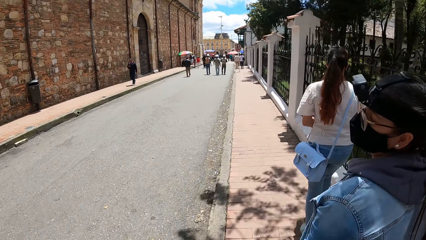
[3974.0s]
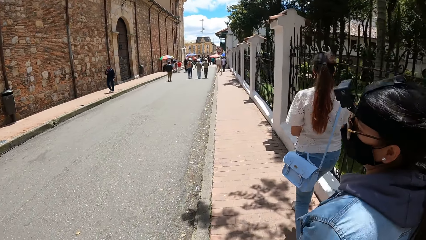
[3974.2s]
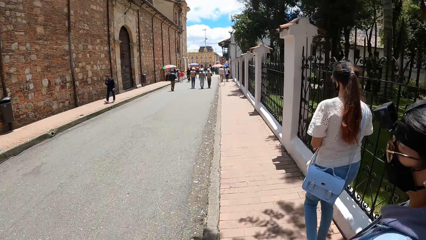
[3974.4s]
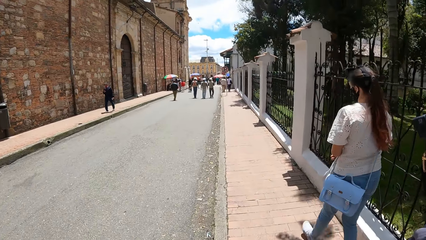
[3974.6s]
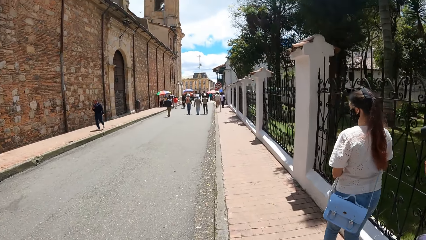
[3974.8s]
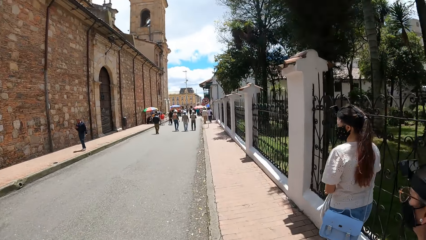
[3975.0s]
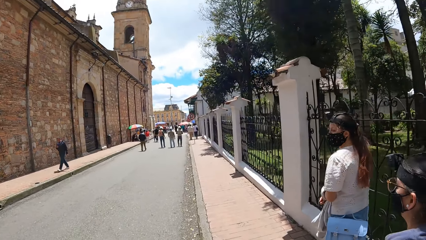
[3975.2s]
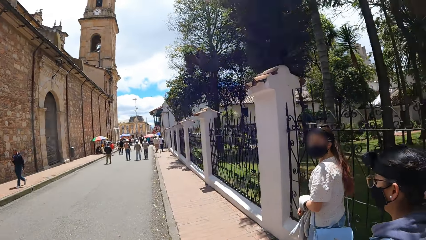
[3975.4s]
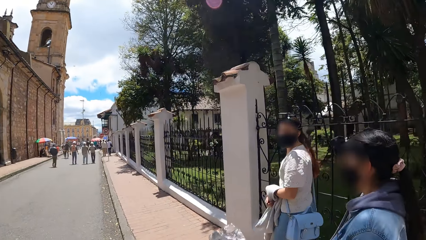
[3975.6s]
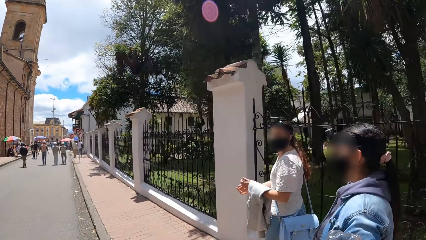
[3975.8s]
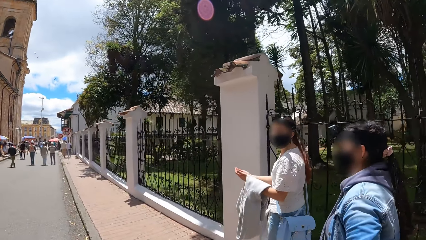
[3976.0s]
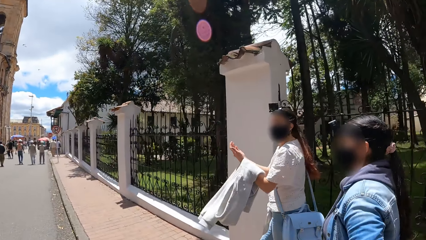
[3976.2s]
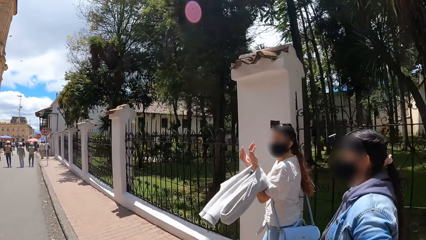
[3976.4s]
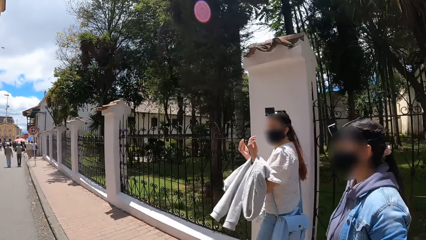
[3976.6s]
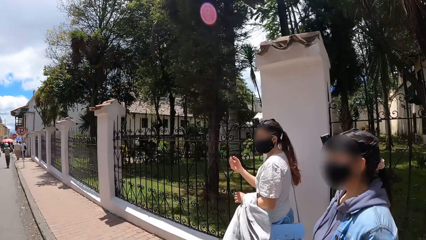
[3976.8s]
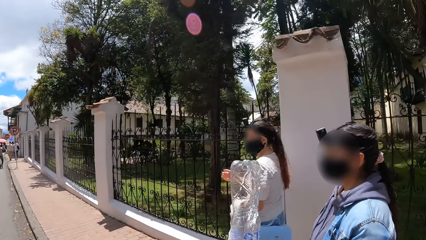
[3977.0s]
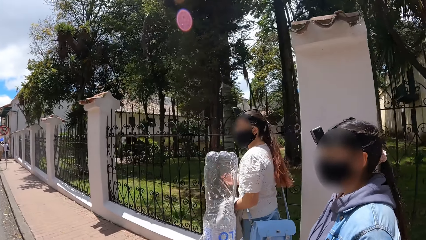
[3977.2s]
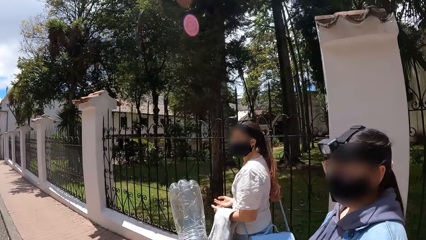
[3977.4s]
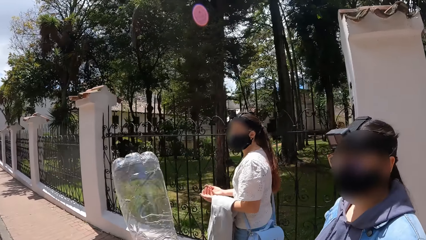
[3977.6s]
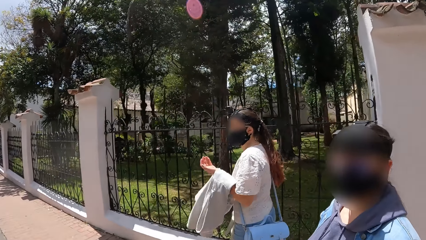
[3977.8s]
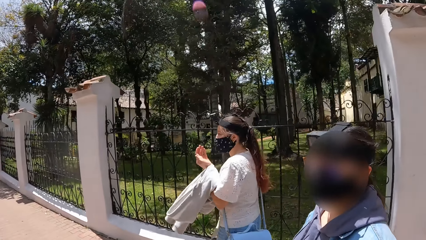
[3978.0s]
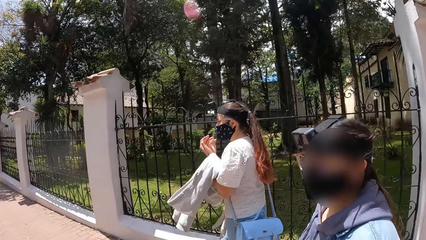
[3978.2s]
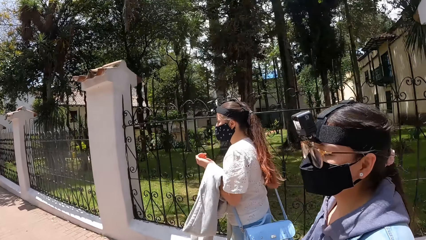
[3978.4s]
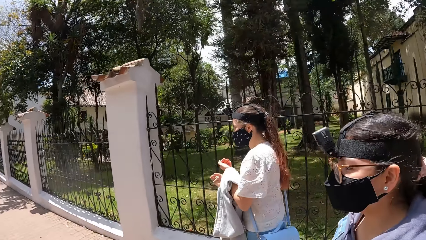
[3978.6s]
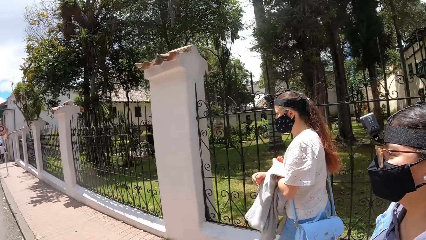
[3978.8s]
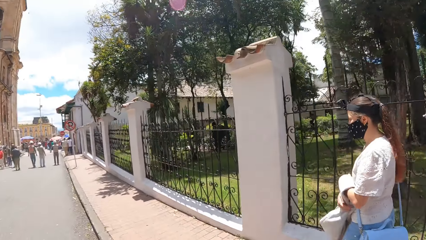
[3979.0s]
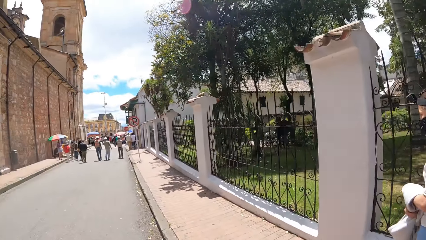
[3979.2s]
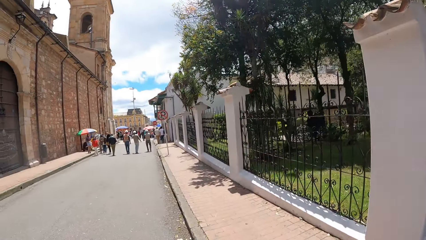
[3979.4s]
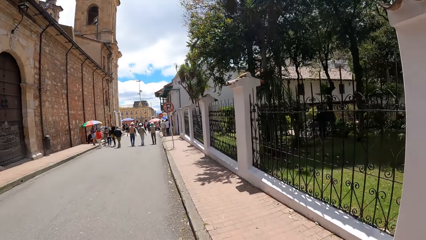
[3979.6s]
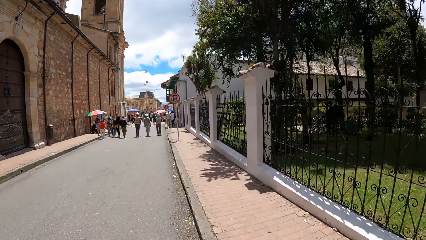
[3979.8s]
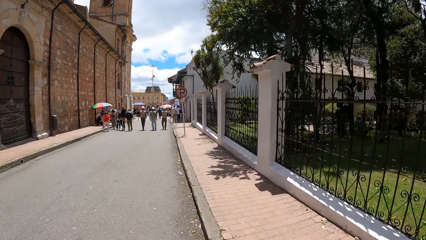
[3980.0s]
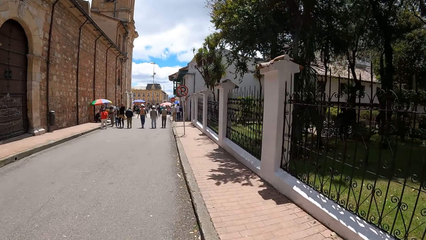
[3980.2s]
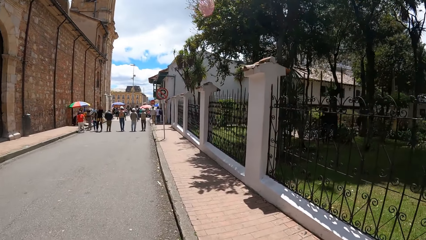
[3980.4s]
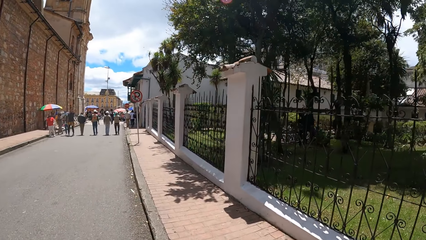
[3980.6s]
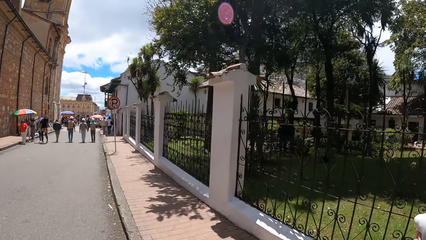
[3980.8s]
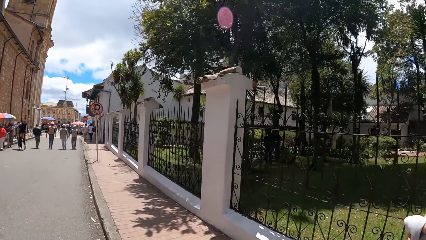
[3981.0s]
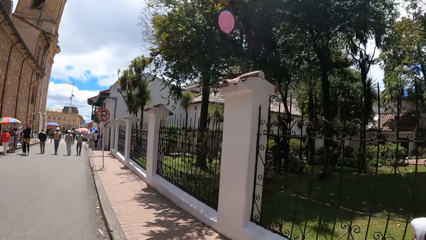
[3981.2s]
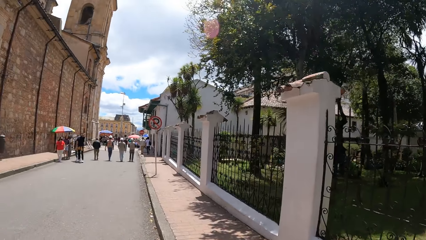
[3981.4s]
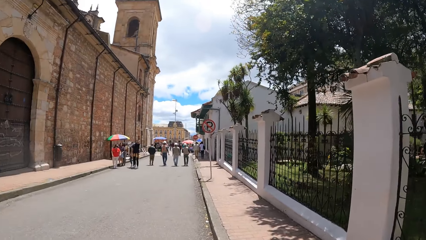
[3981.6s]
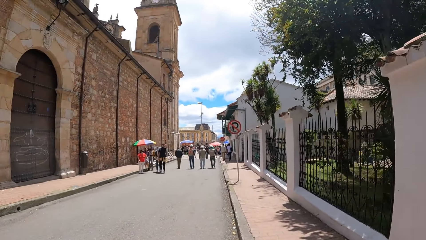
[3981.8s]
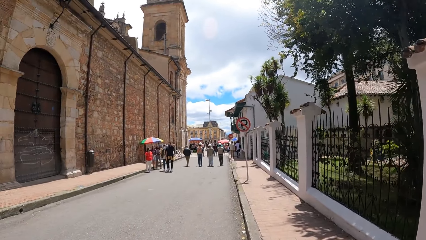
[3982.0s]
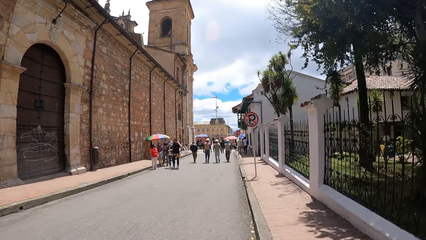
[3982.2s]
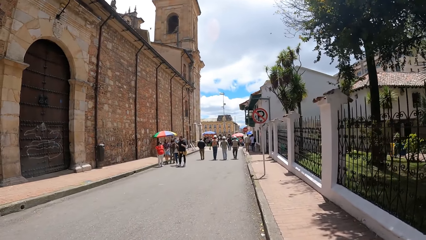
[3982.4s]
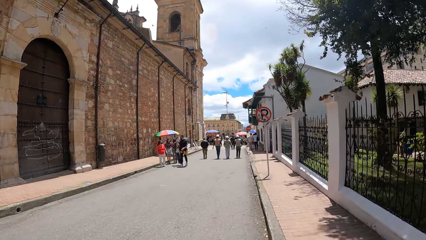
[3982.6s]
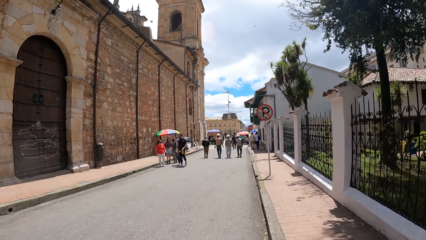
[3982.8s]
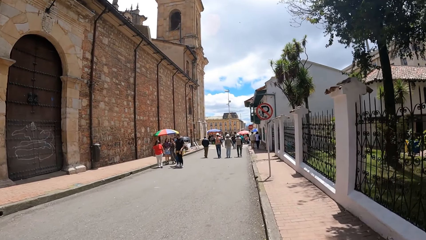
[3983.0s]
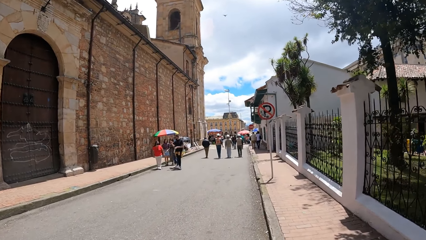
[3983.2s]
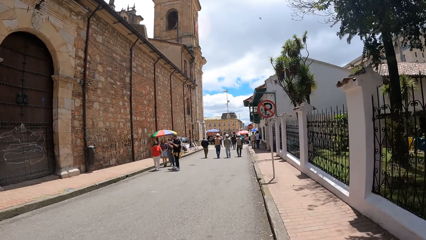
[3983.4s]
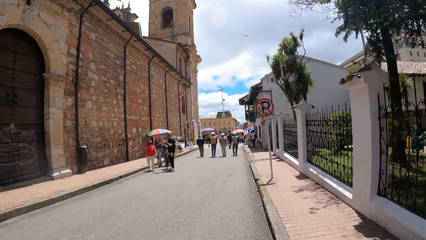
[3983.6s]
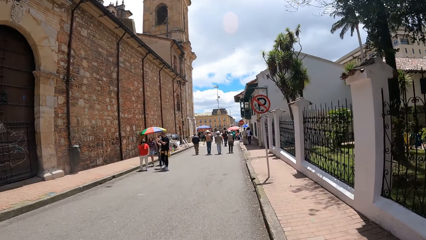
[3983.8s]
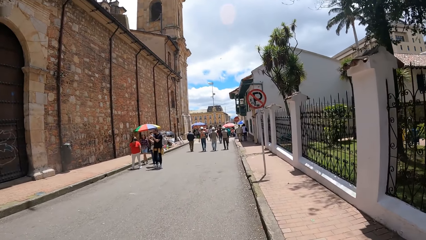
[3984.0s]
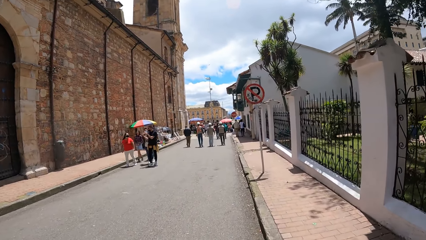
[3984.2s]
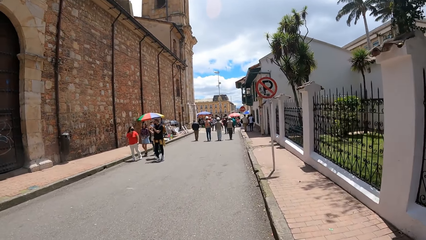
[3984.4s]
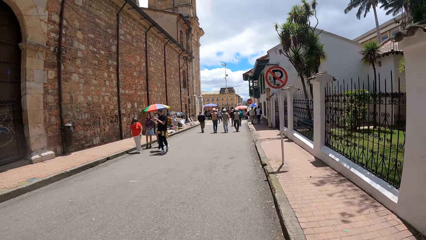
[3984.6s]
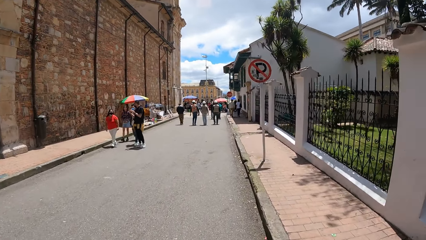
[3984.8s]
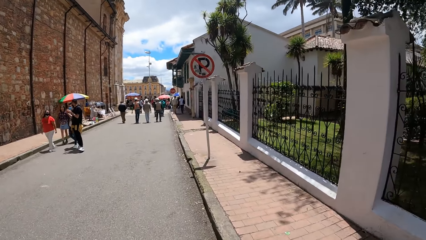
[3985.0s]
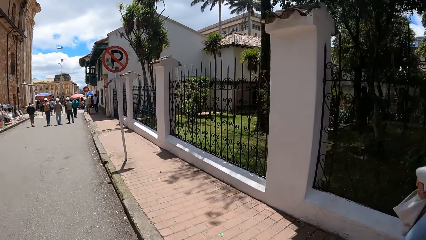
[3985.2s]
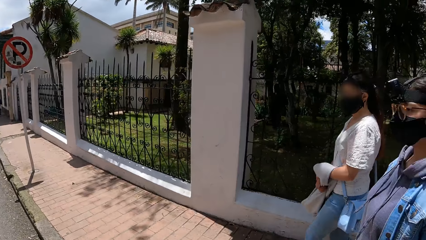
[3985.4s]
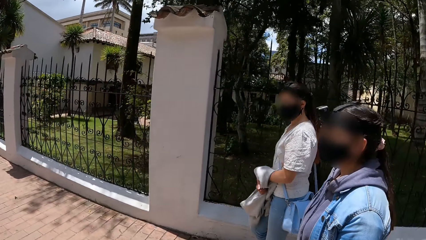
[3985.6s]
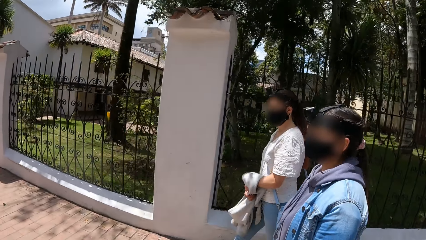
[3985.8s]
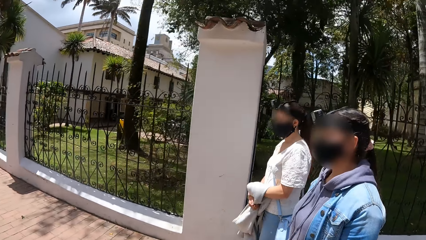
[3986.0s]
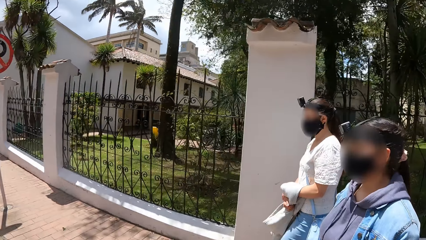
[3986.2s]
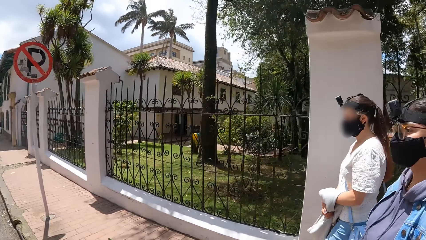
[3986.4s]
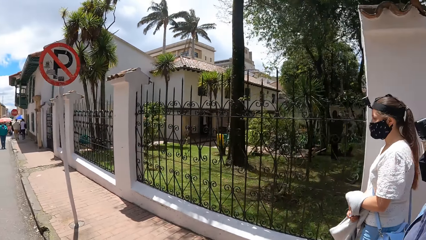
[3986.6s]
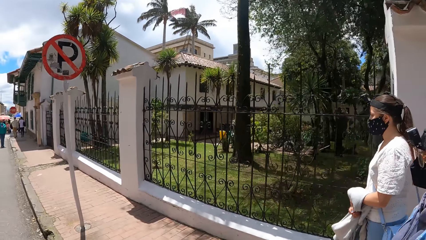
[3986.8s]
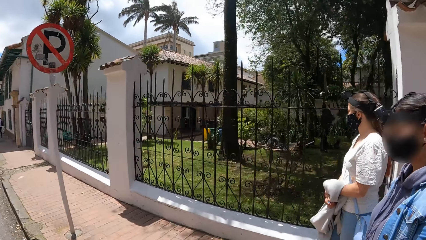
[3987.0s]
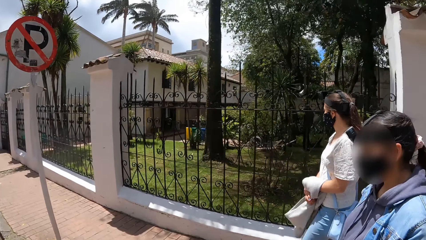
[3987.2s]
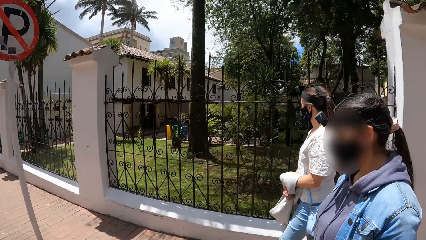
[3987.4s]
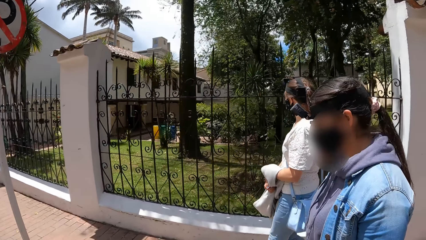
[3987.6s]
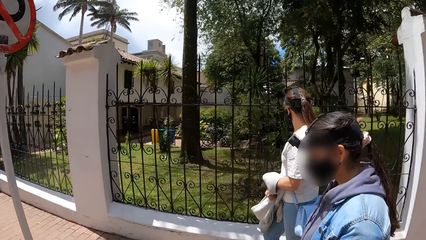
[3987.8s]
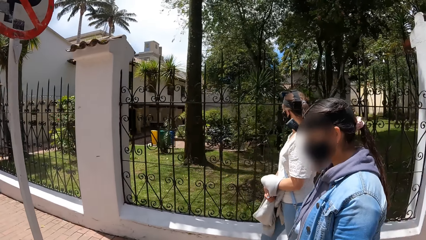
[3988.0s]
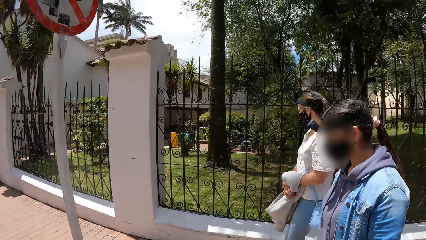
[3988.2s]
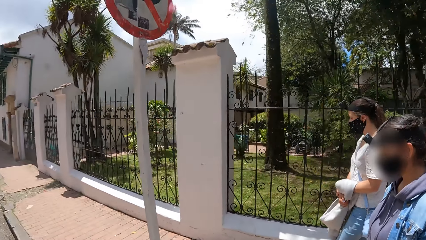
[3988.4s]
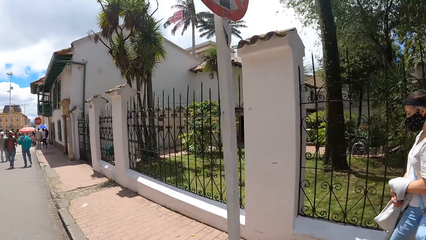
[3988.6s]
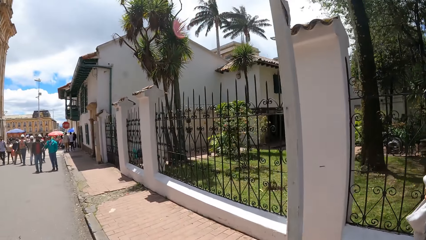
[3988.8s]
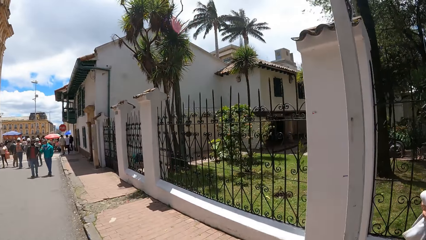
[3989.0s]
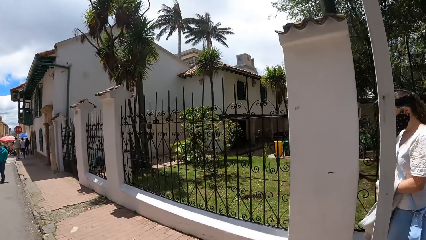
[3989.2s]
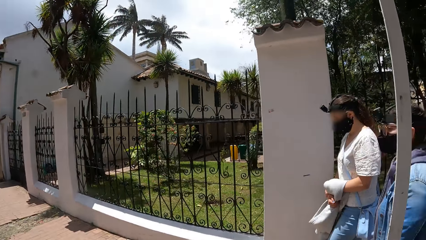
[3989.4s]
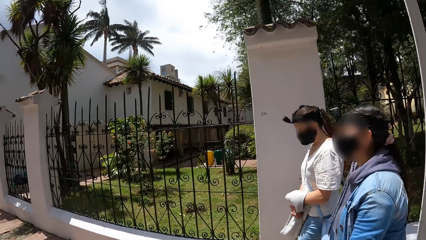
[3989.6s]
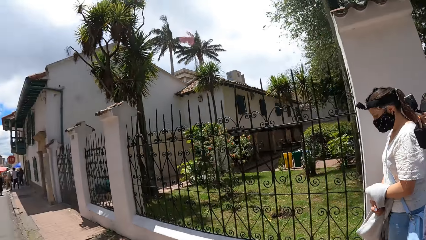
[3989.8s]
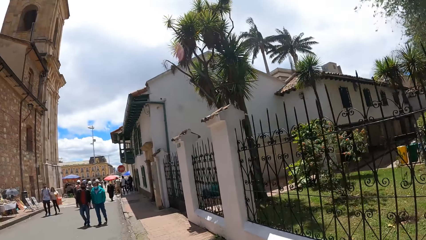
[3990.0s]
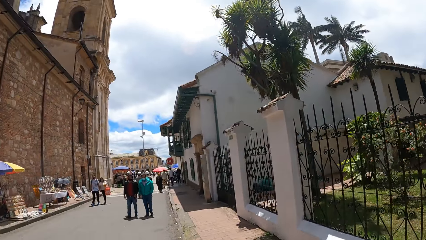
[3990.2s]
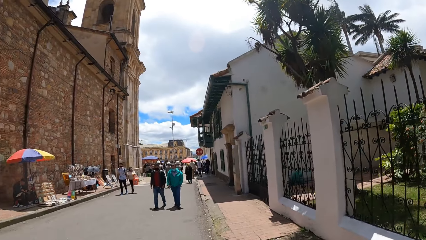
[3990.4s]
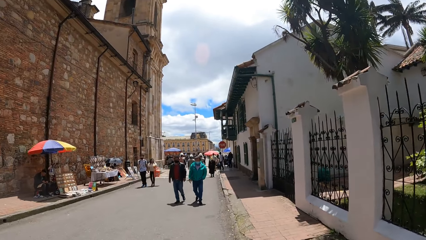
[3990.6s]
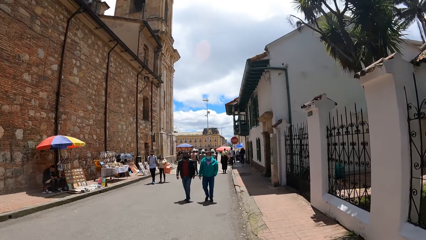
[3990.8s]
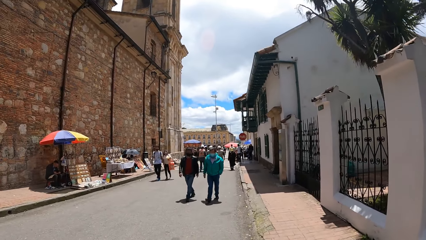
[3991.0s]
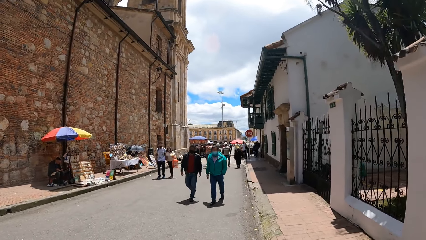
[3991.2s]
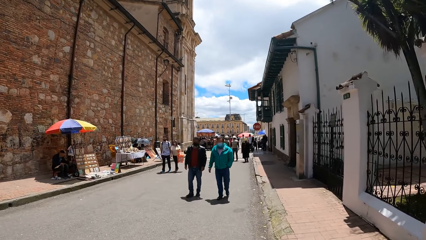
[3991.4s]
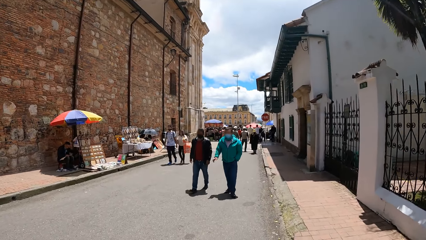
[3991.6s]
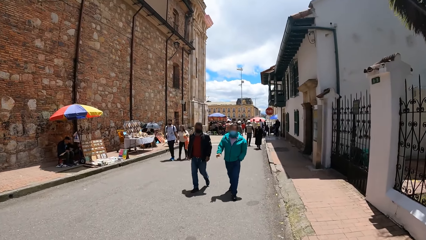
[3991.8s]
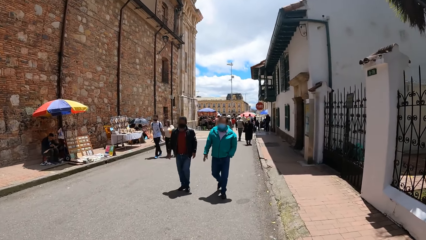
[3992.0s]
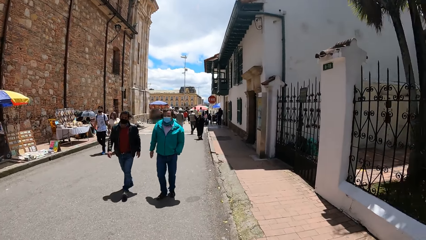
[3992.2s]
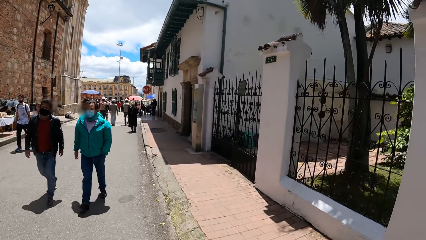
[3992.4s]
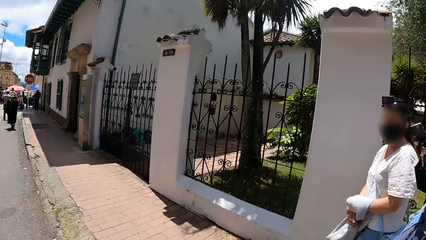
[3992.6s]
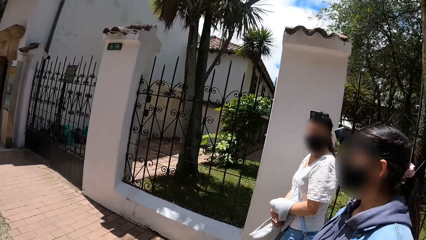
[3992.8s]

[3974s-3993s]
A woman gesticulates with both hands. The camera wearer looks at a lady and another lady. She holds a bottle in her right hand. She walks around. She looks at the first lady and the other lady. She walks around.
